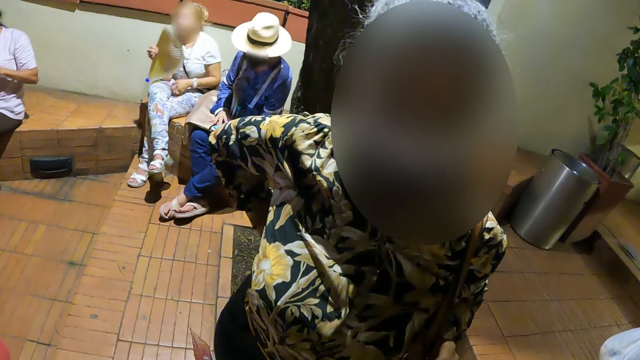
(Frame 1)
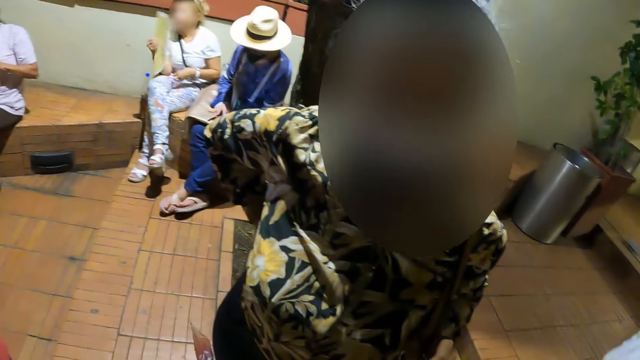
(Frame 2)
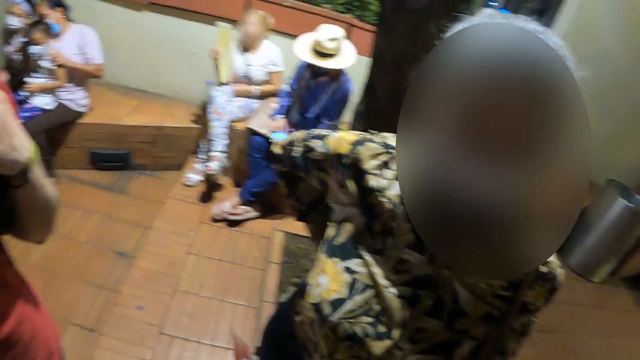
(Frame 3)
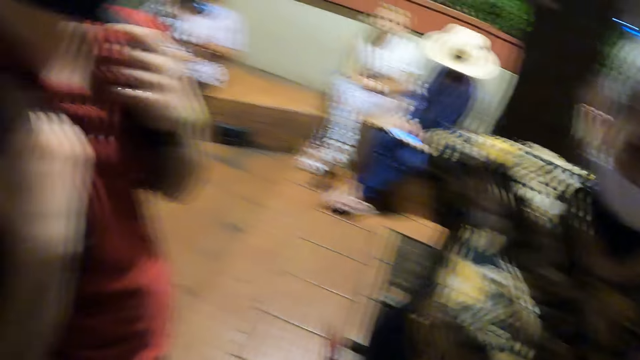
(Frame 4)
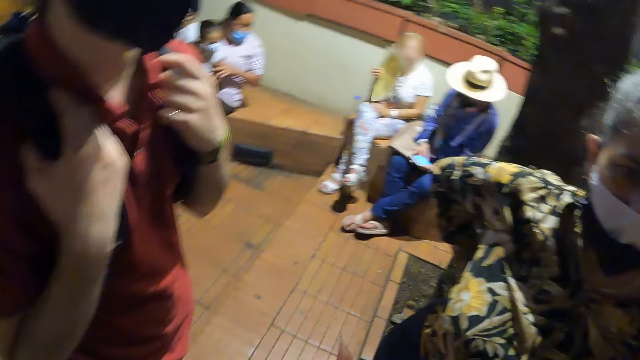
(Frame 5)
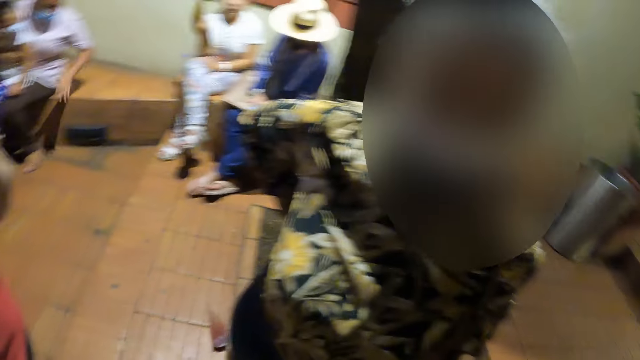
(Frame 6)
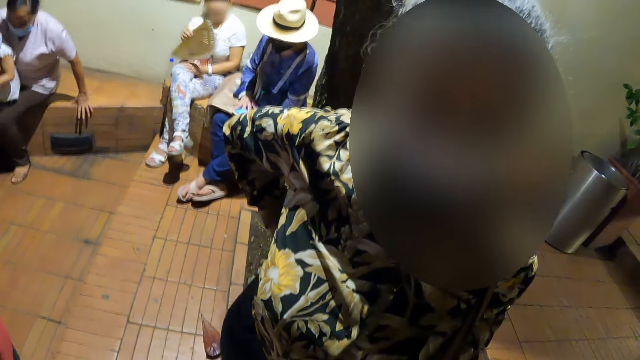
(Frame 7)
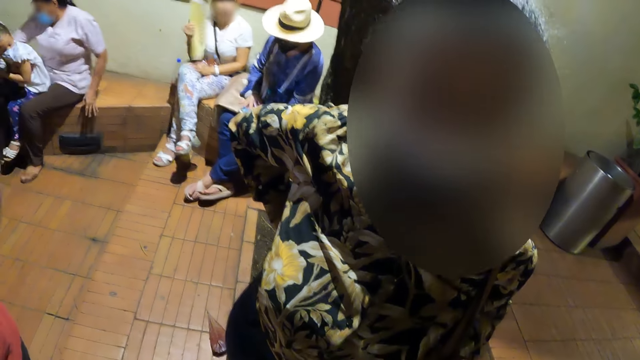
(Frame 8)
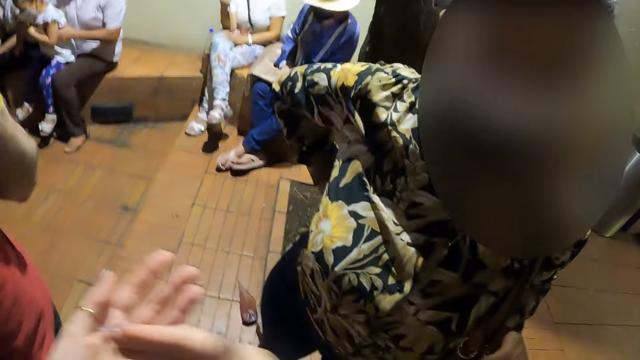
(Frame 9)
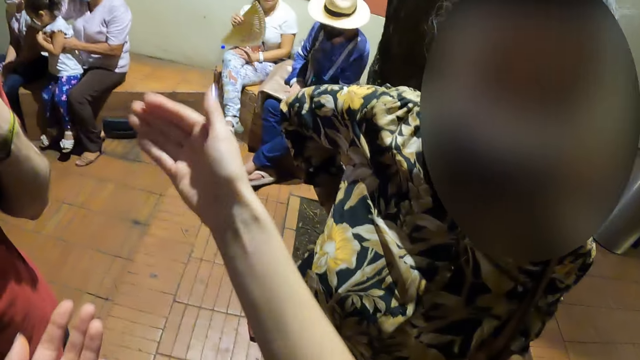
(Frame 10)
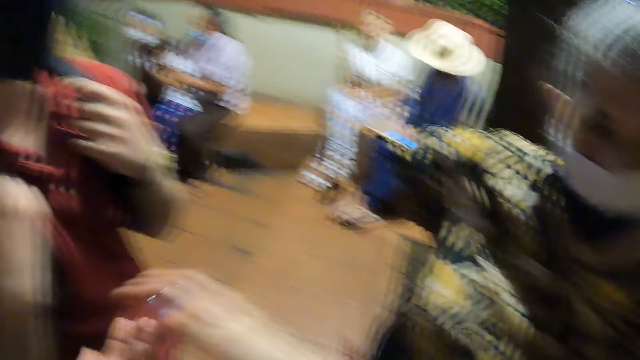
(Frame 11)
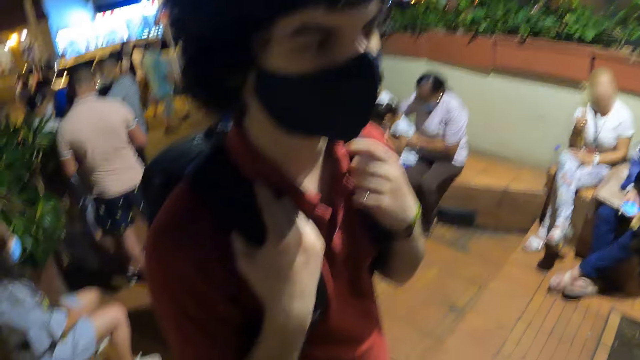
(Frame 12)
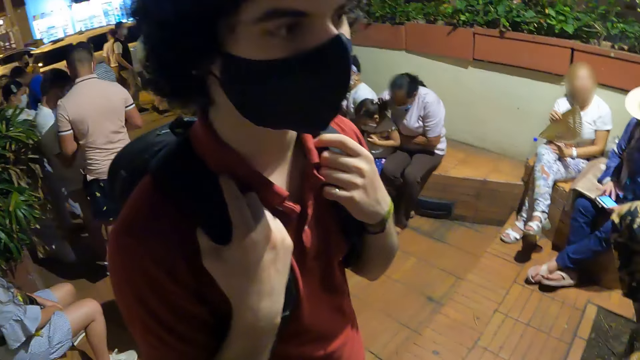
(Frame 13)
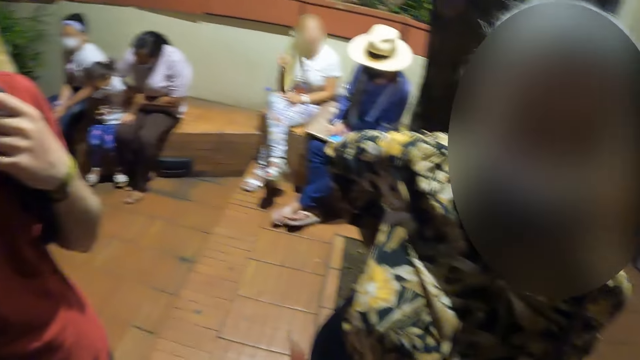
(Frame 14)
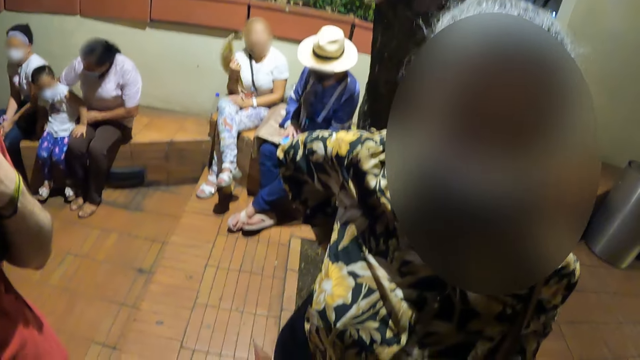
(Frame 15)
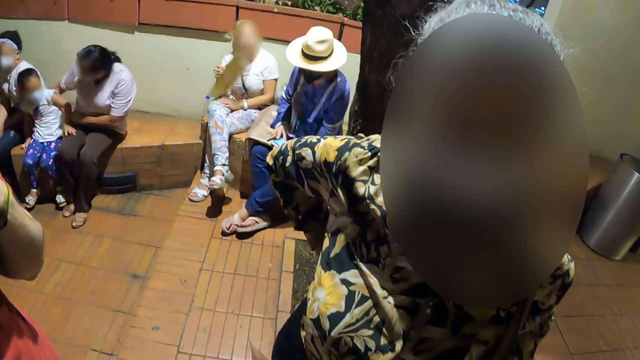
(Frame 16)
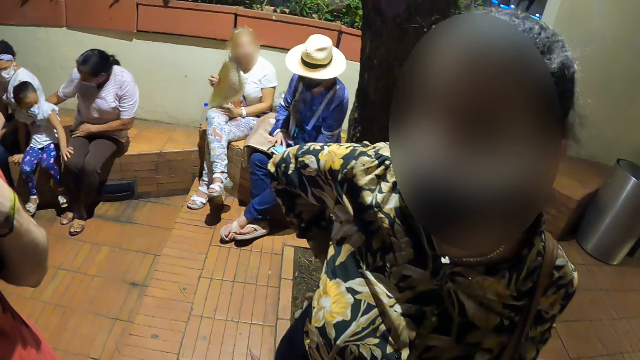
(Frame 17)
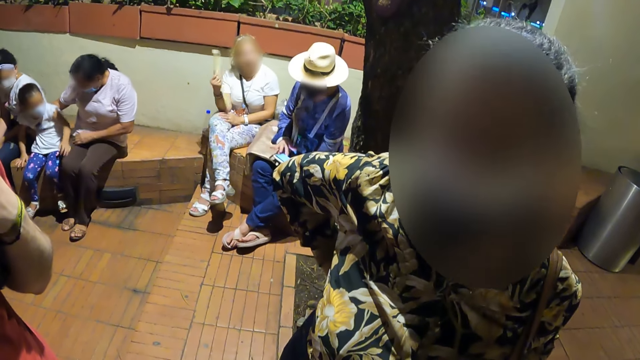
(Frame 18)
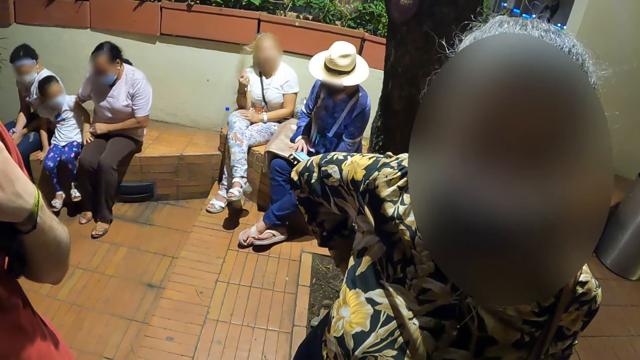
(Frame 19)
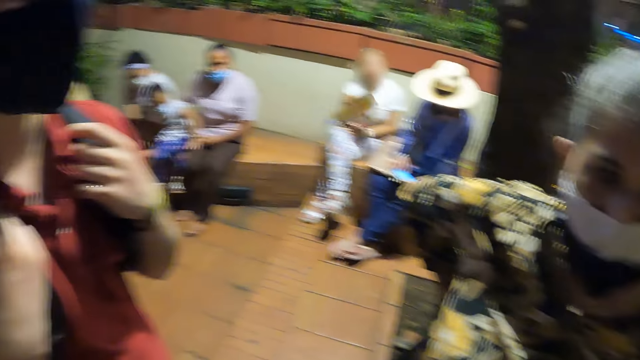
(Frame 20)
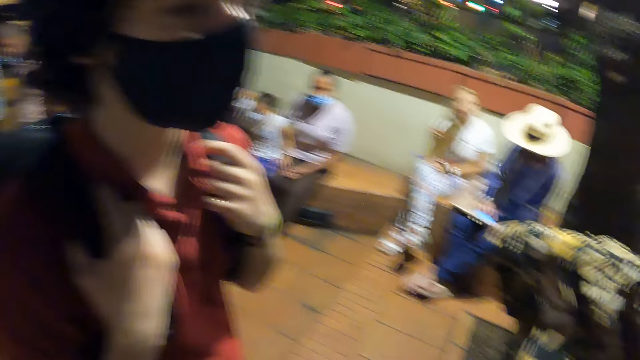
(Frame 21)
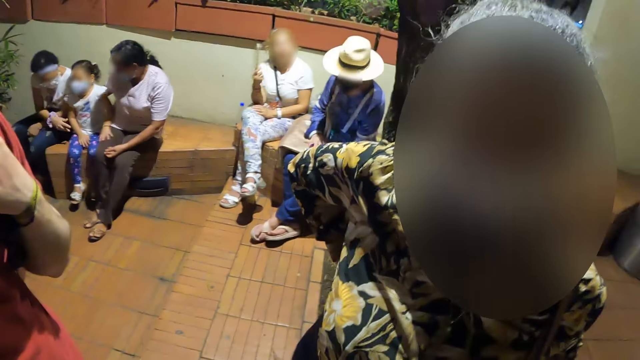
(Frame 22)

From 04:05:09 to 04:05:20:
The camera wearer looks around. They interact with a woman.

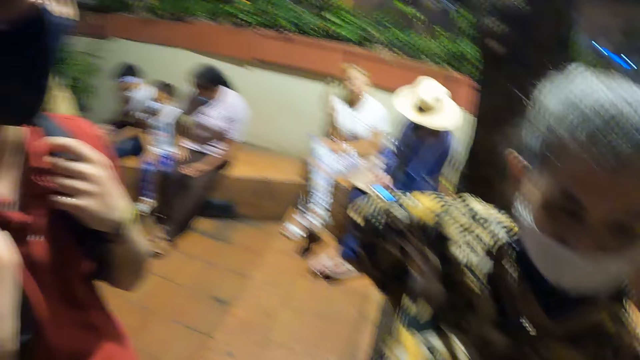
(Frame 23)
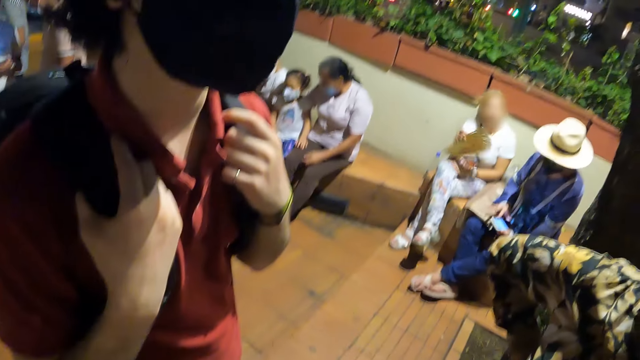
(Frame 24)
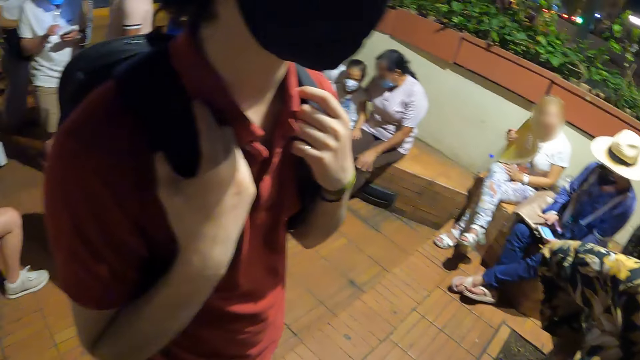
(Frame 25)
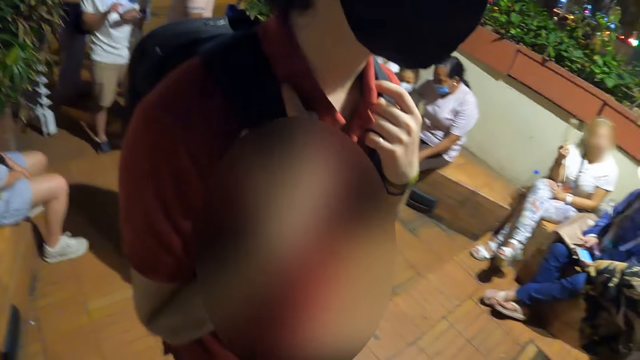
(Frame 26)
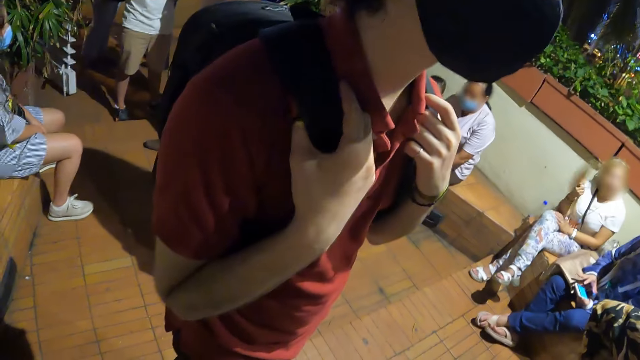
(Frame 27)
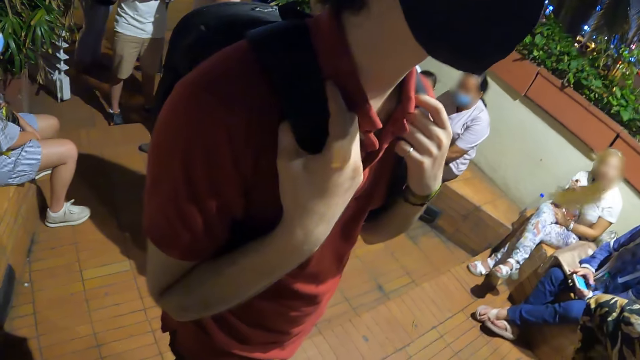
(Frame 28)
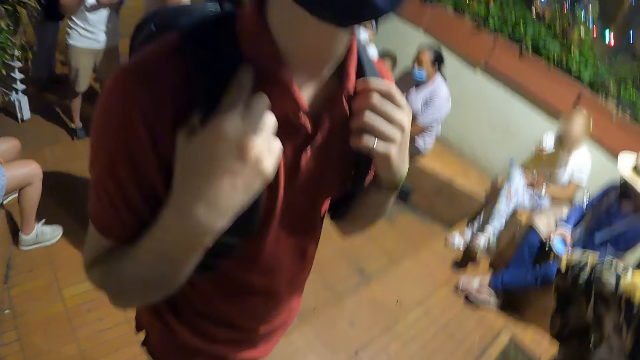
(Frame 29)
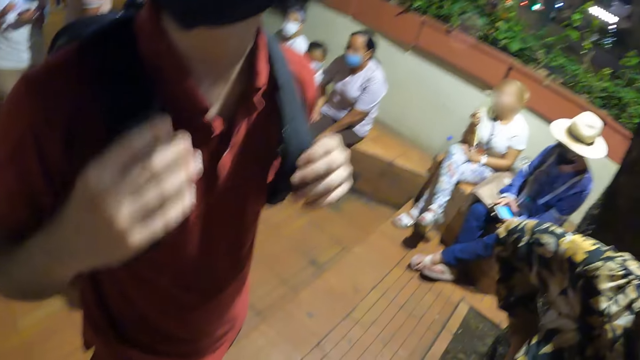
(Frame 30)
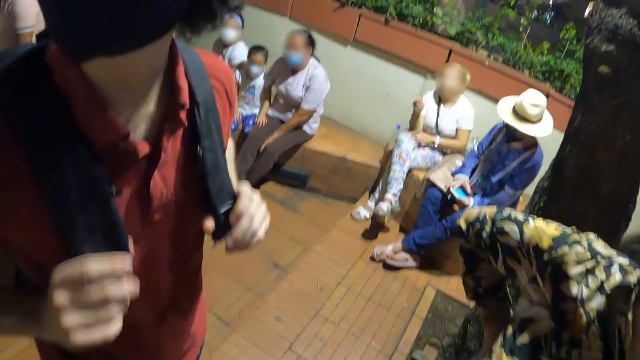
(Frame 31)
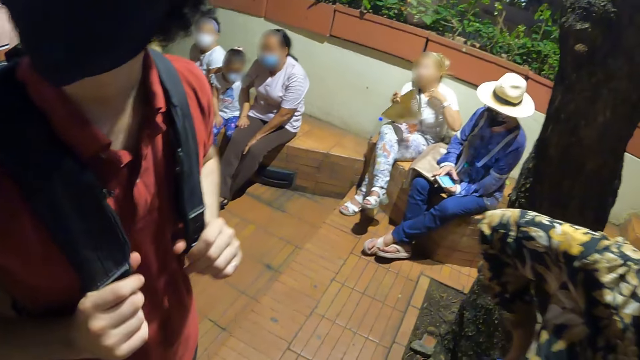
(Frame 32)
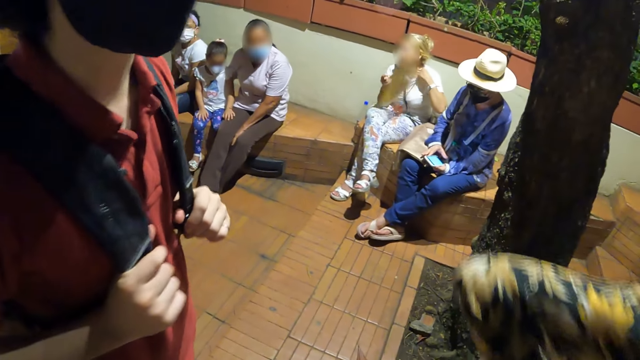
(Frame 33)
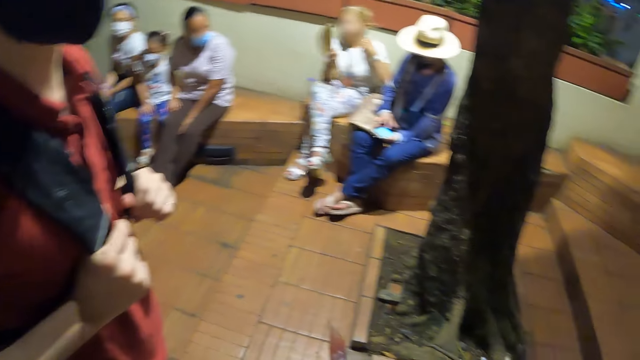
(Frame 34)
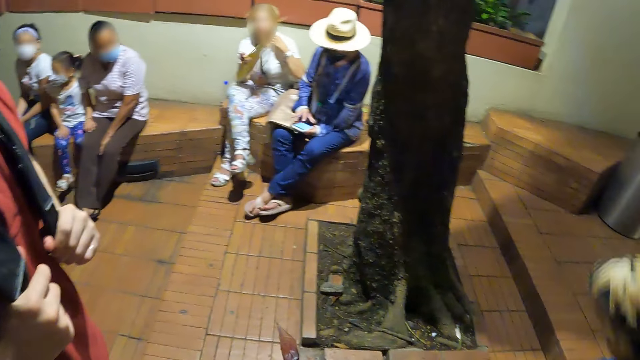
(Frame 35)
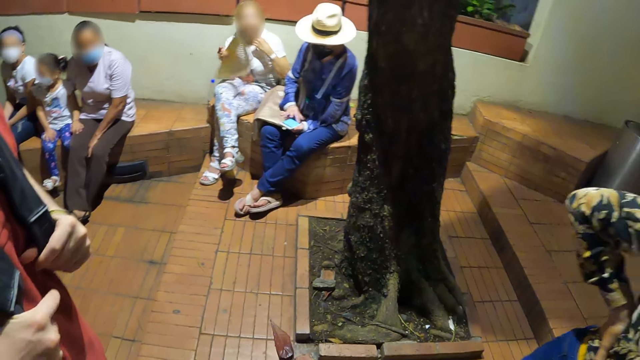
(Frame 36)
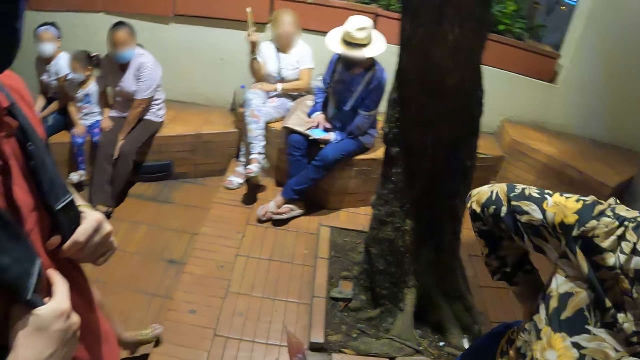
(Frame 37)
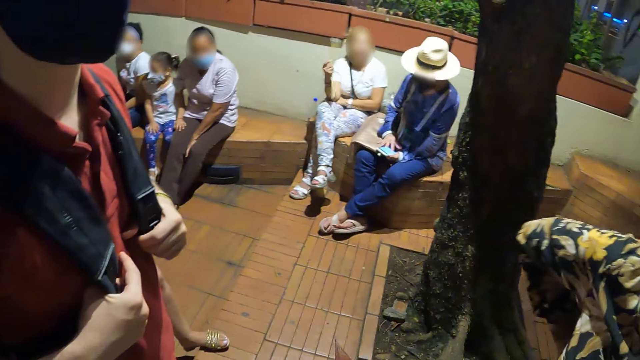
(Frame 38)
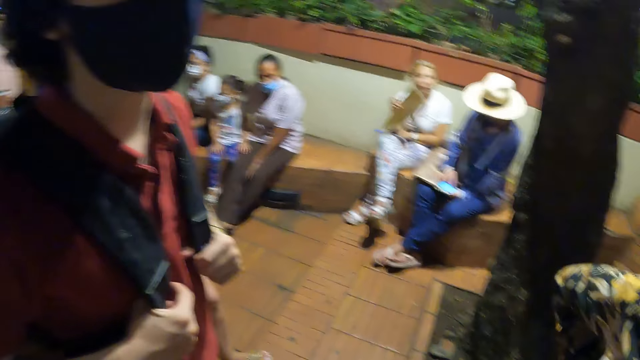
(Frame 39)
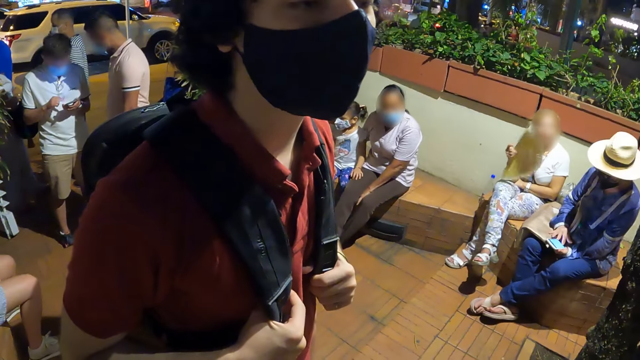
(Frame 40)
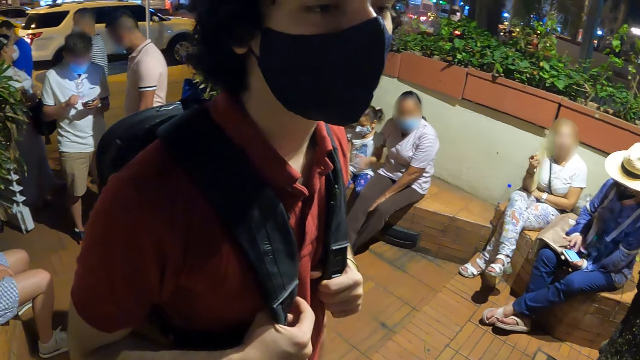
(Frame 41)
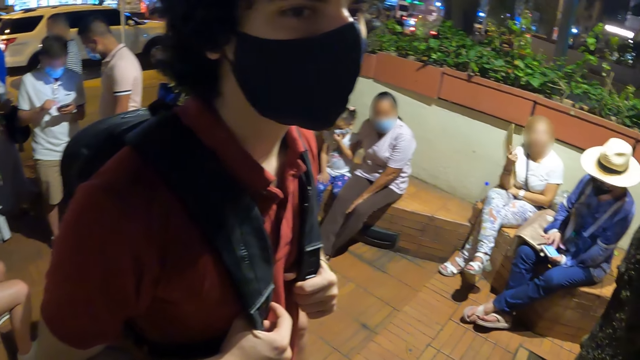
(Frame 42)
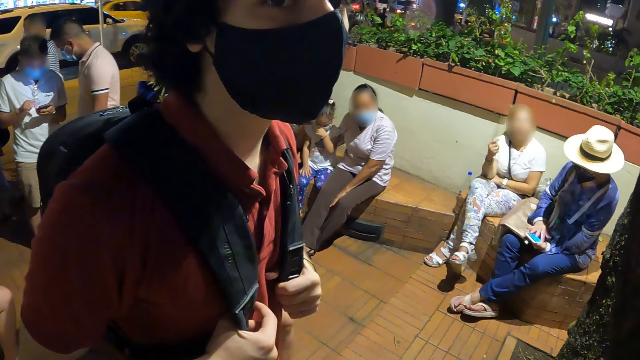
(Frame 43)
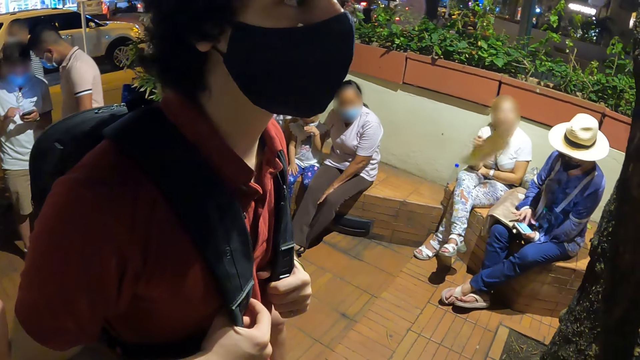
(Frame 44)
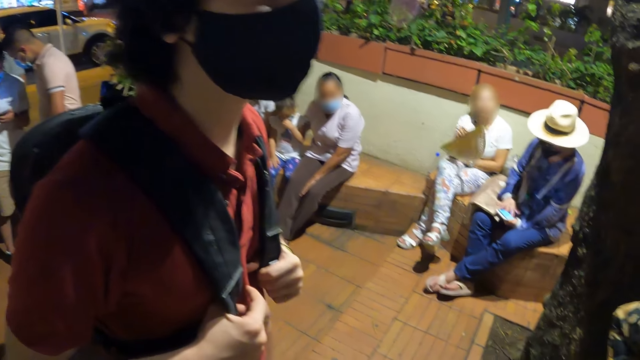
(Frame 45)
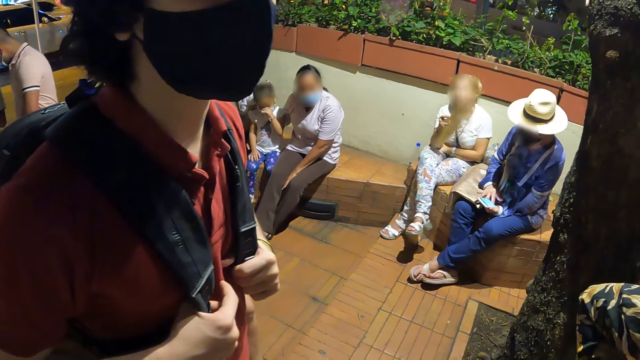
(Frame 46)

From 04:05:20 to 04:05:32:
The camera wearer looks around. They look around again.
